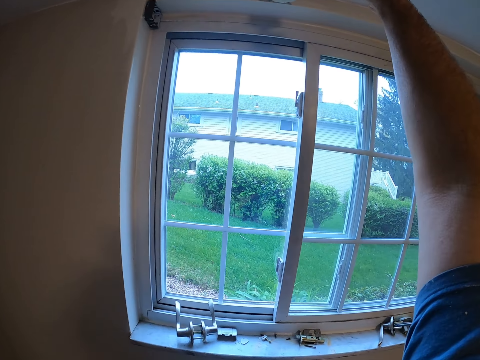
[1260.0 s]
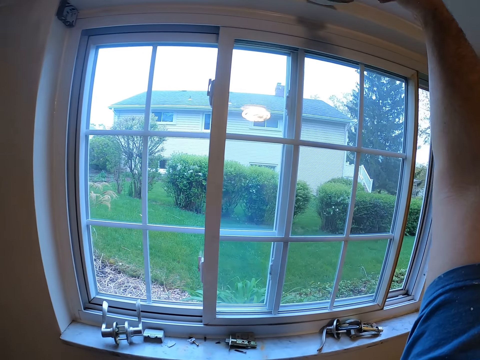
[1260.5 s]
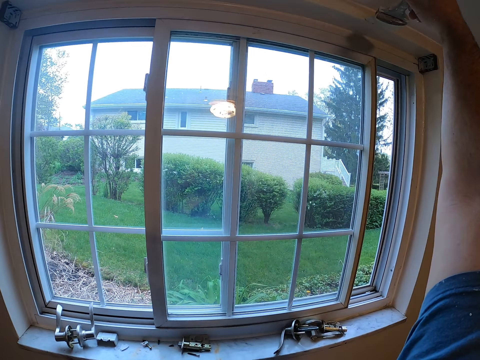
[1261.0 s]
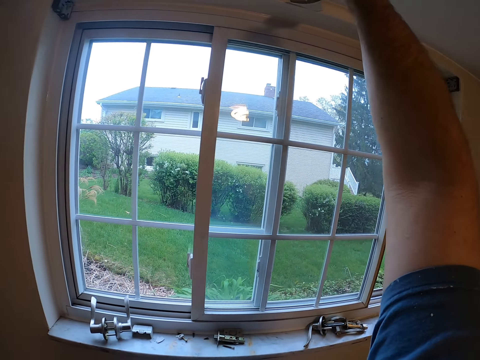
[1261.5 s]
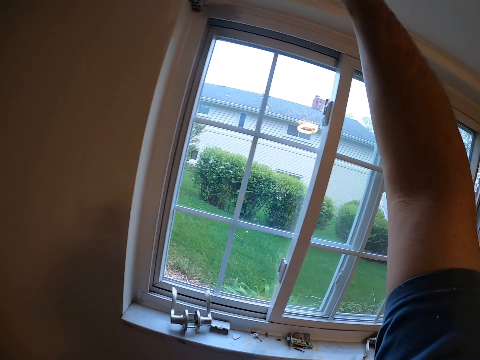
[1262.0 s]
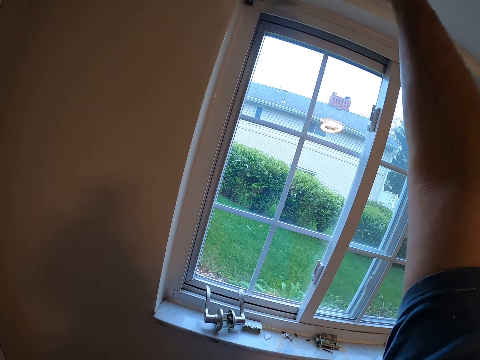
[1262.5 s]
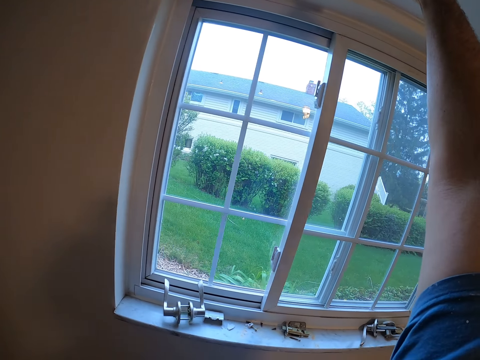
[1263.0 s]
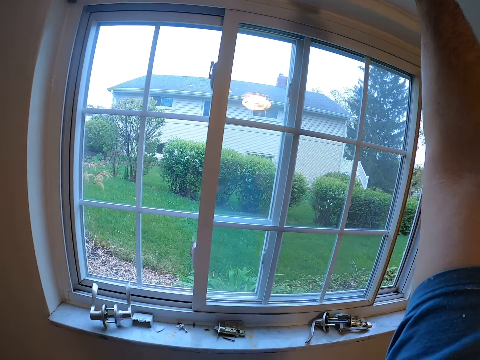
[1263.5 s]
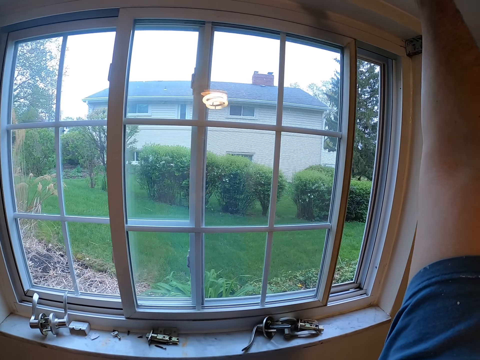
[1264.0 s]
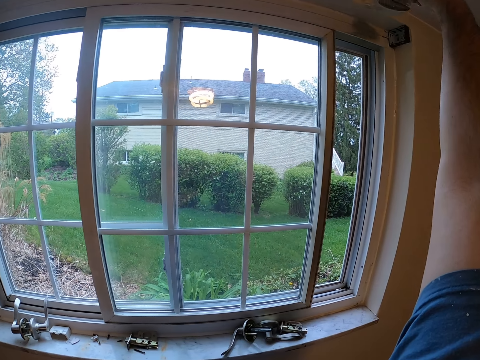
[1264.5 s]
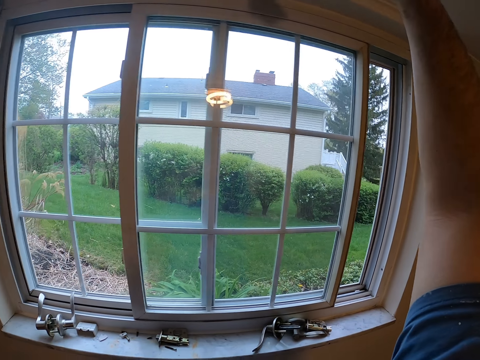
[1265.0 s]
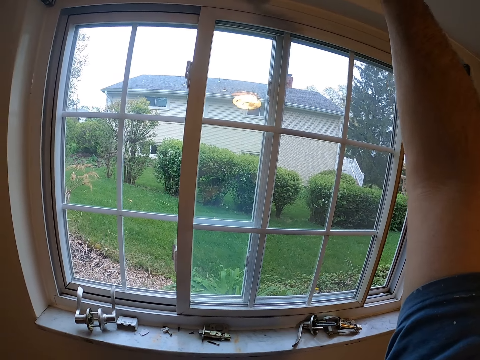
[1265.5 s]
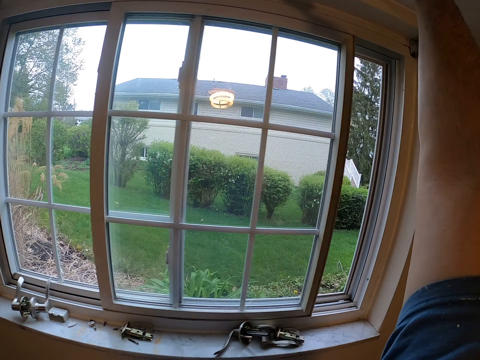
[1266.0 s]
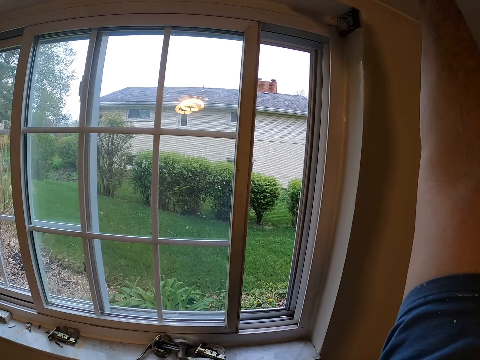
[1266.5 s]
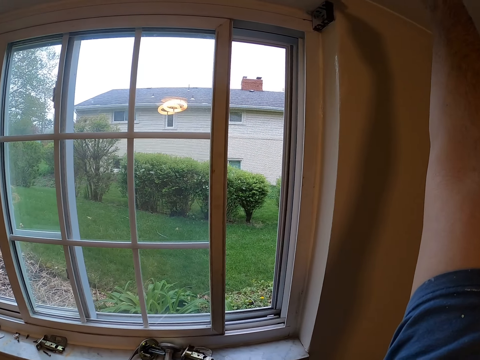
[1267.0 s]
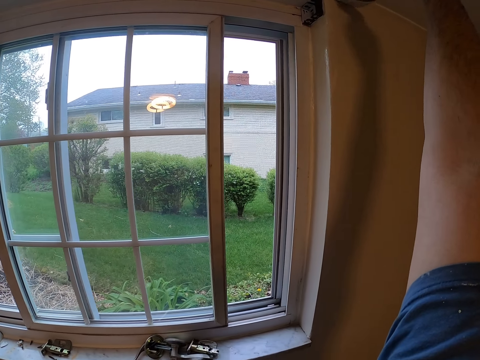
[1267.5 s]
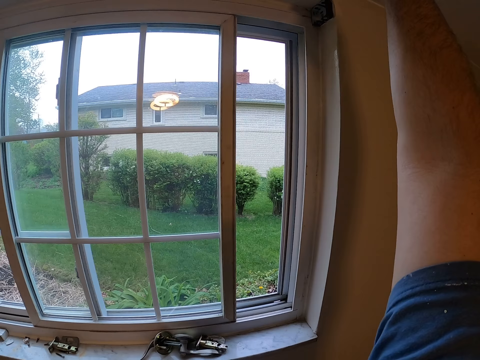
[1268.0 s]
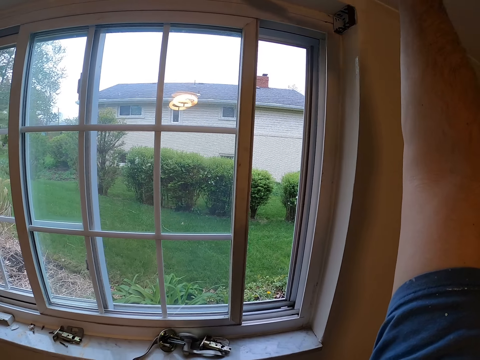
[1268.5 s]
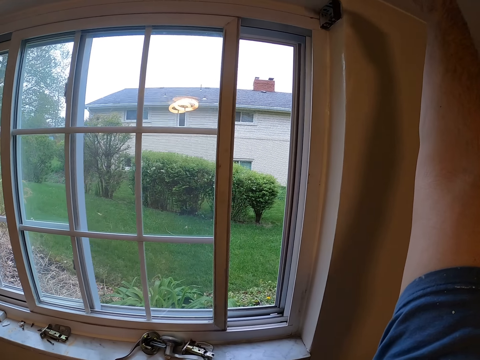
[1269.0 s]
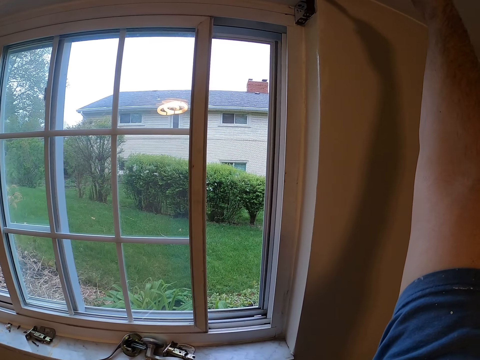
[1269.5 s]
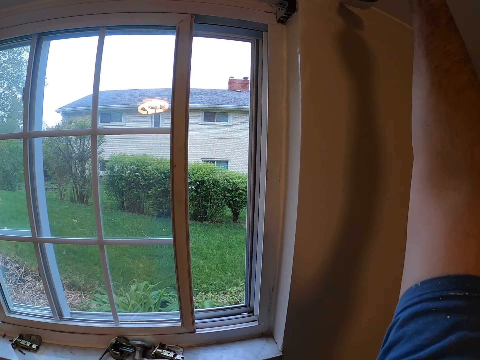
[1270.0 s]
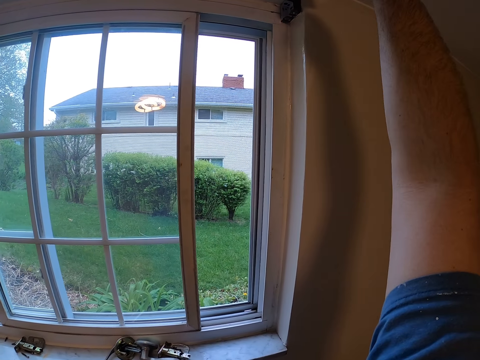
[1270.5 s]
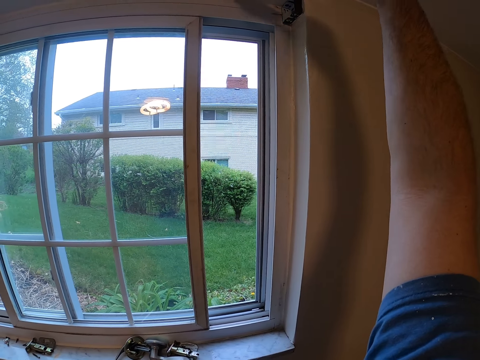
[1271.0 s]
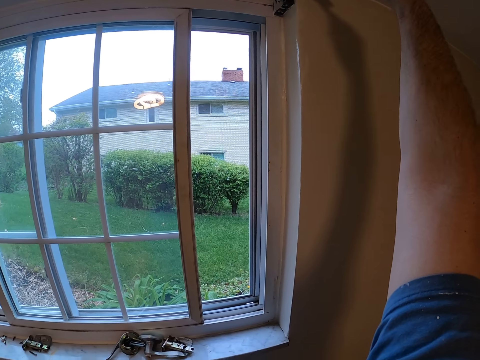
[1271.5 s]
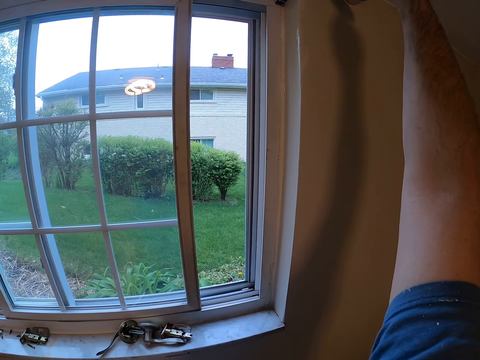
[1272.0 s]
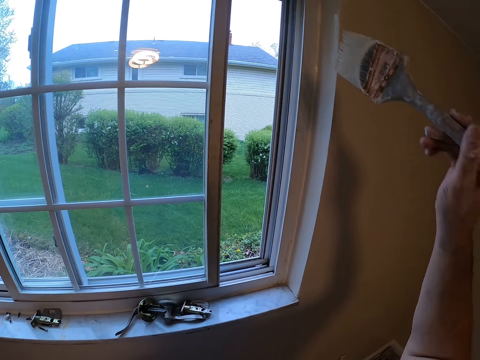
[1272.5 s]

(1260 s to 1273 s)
The camera wearer paints the wall around the window with the paint brush.

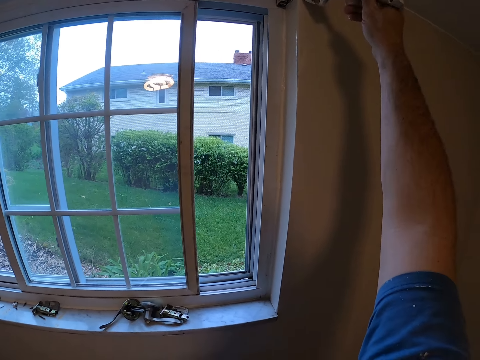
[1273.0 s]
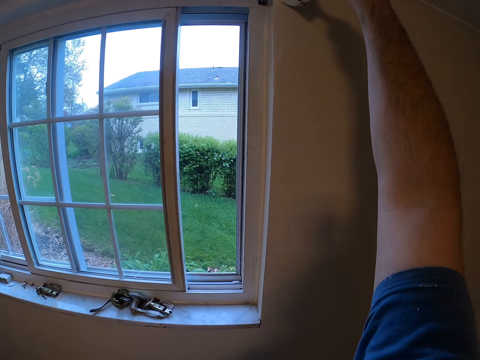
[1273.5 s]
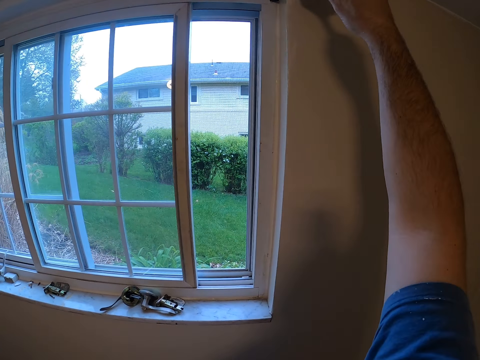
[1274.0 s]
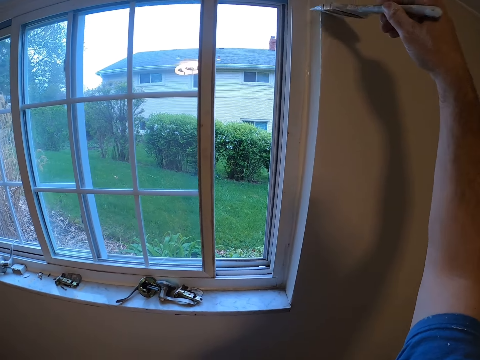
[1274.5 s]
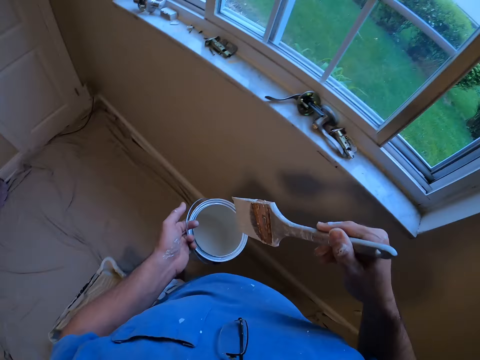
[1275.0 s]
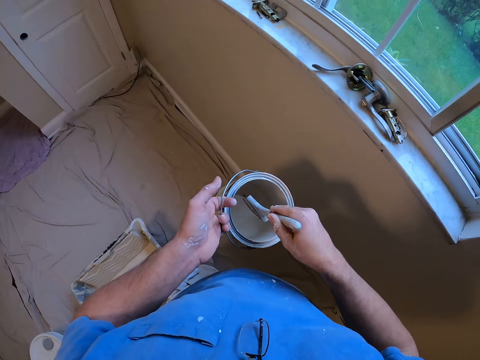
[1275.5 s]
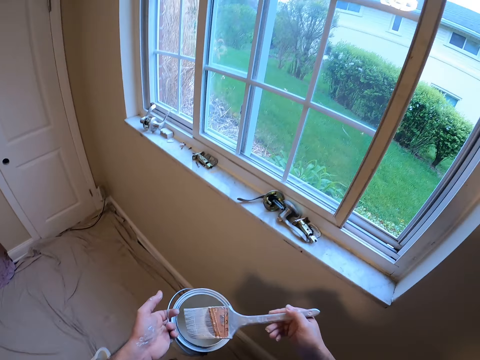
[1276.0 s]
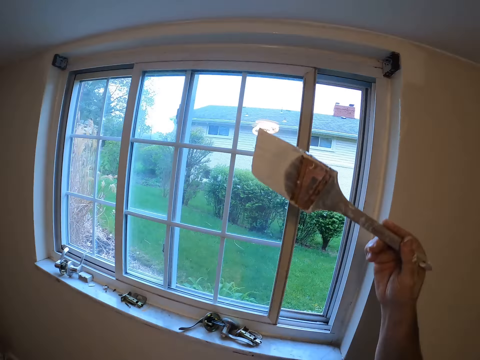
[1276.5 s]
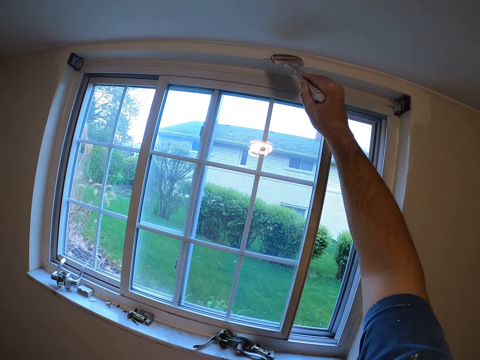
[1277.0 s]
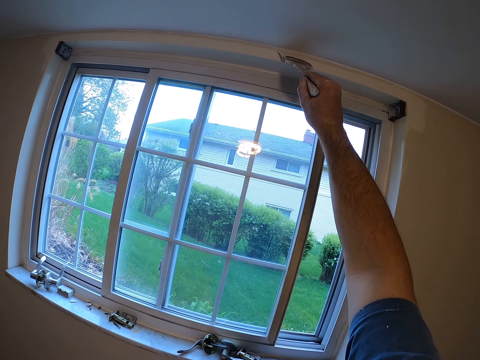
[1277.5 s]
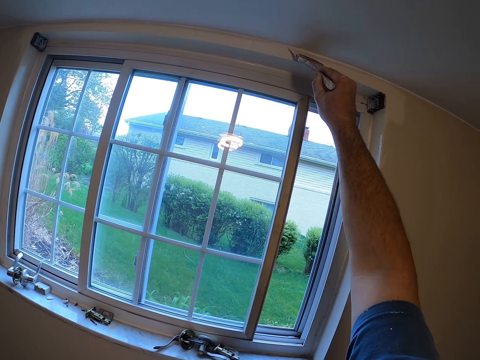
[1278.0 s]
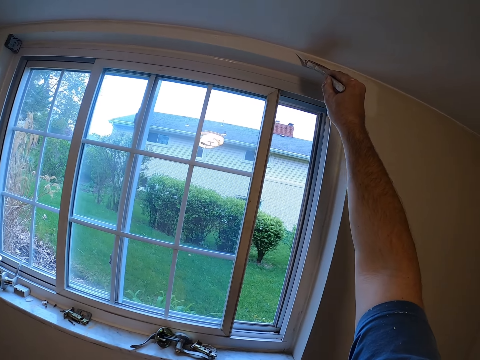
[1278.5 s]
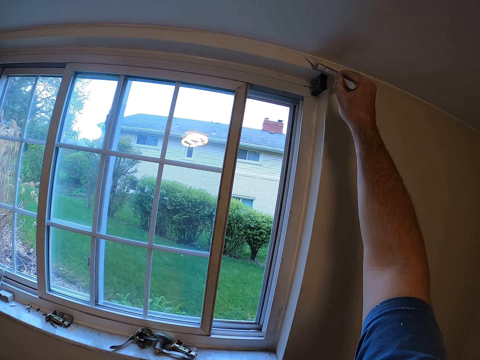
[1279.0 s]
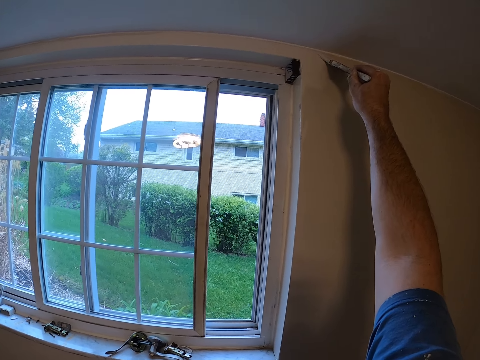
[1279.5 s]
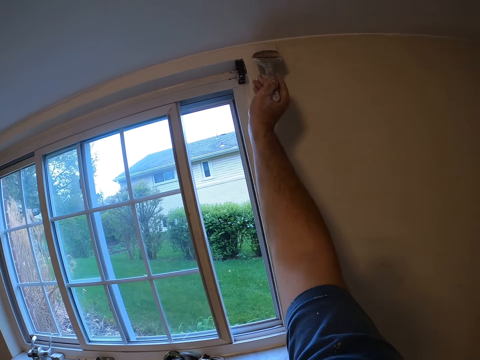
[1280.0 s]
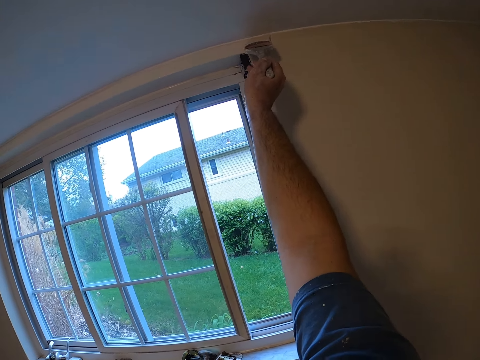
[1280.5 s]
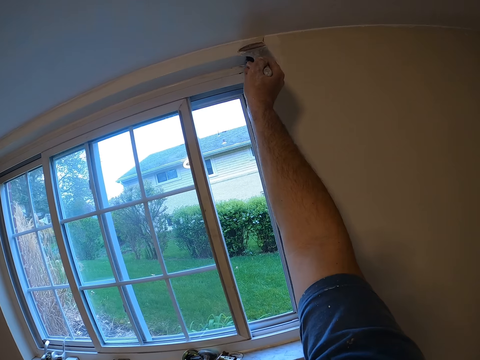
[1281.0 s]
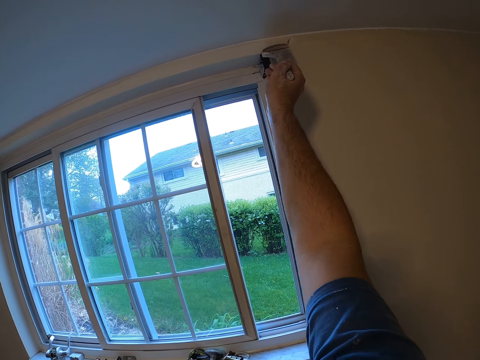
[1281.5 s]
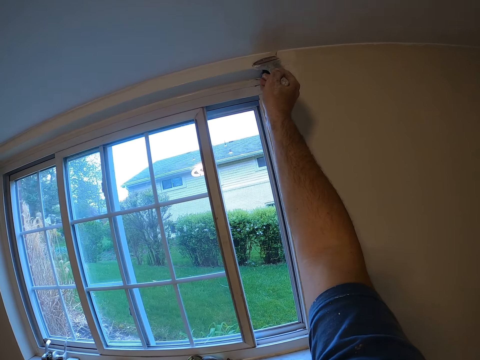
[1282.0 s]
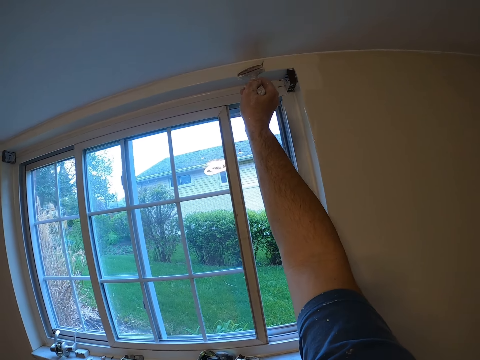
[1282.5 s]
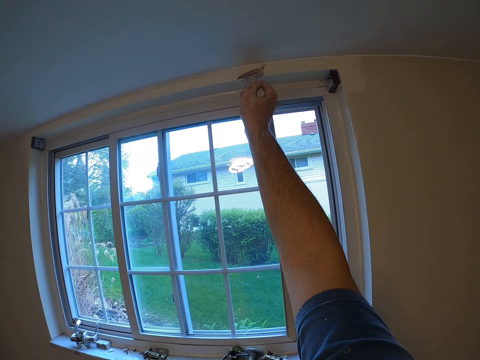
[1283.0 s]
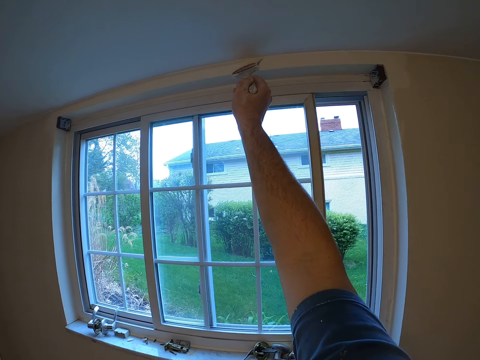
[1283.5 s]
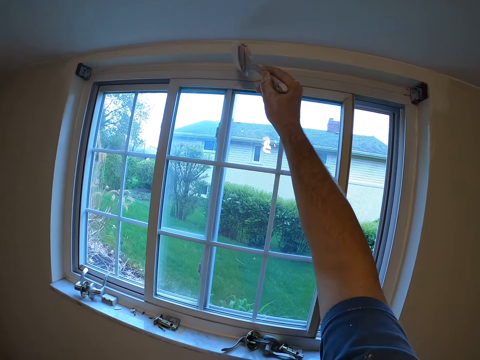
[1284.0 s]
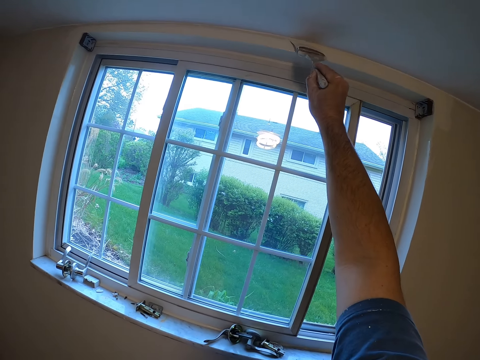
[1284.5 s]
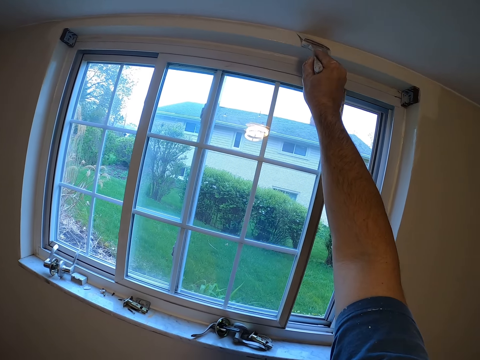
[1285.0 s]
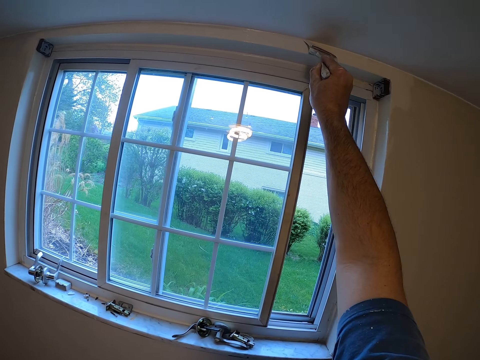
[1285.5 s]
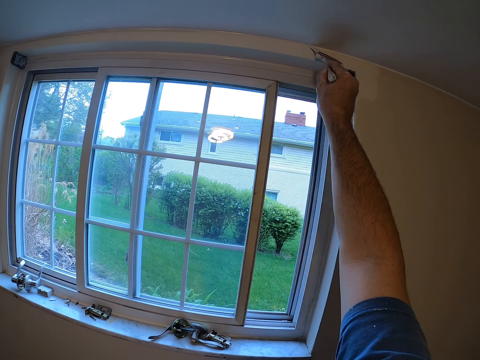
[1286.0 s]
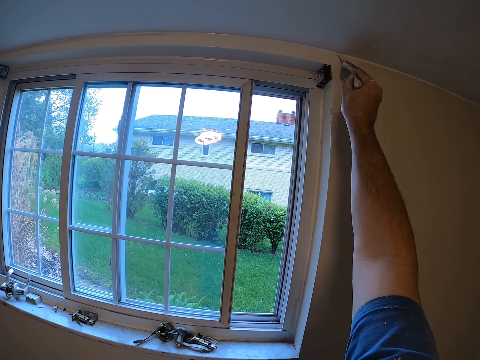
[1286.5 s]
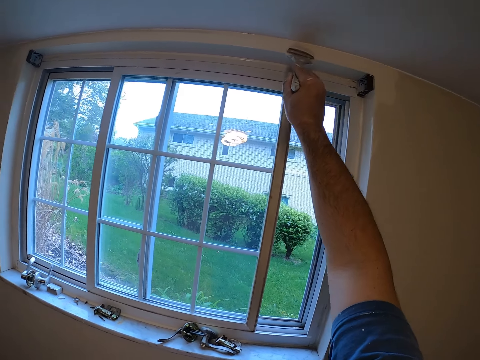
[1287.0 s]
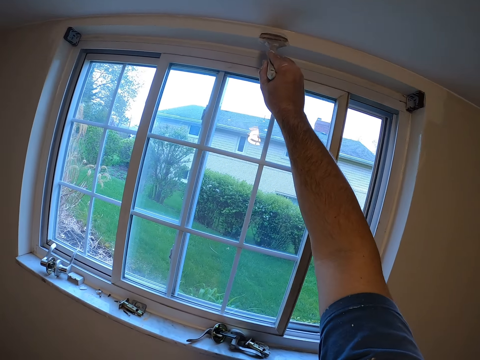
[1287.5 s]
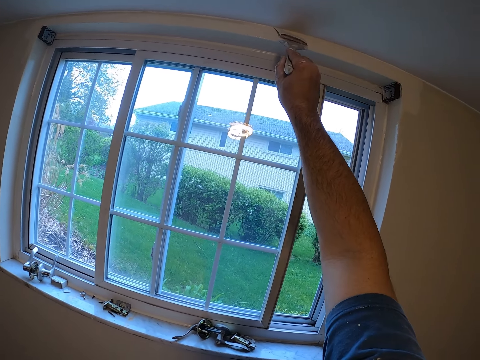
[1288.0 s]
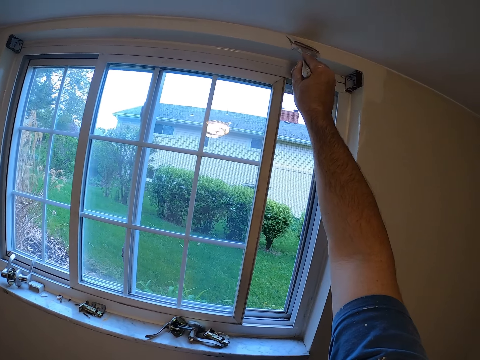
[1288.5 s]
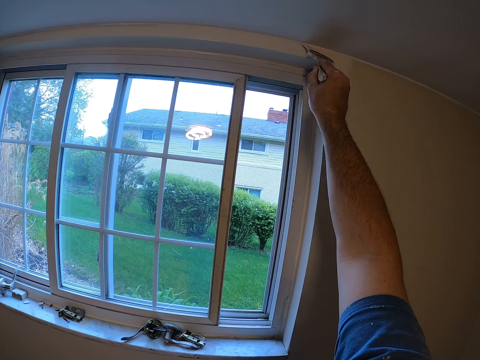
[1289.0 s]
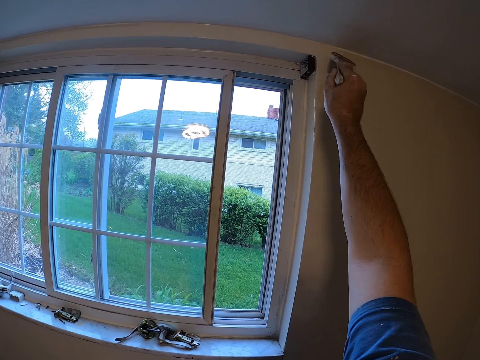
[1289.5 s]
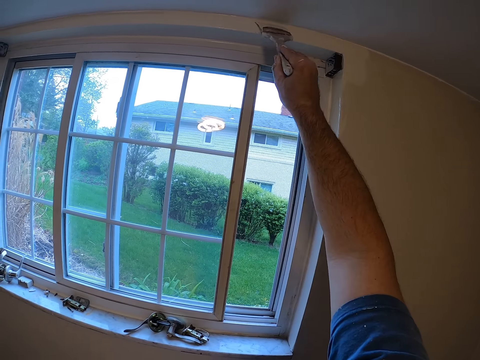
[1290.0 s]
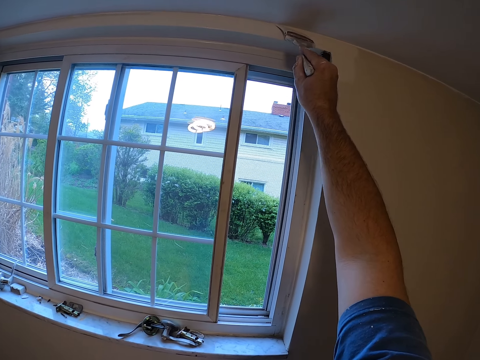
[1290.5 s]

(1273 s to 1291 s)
The camera wearer dips the paint brush into the paint bucket. They paint the wall with the paint brush.
